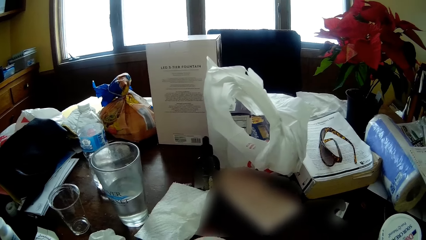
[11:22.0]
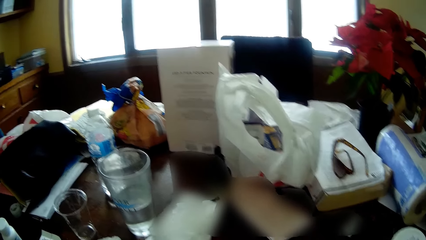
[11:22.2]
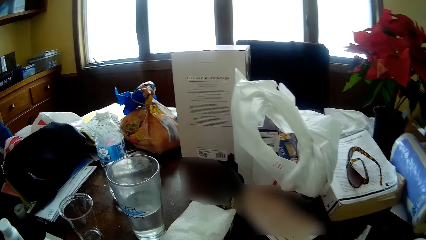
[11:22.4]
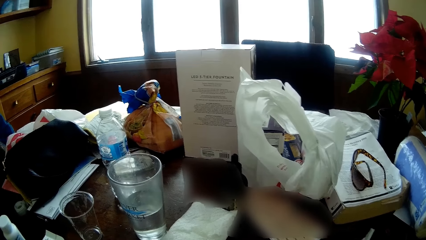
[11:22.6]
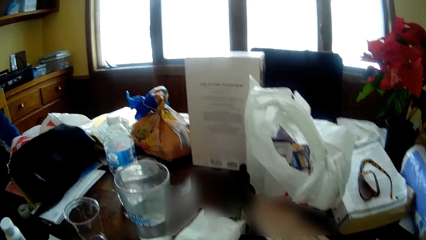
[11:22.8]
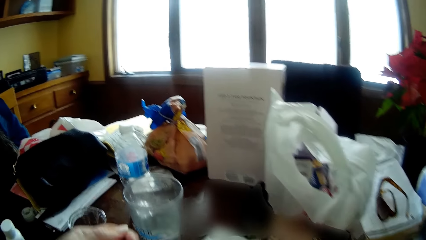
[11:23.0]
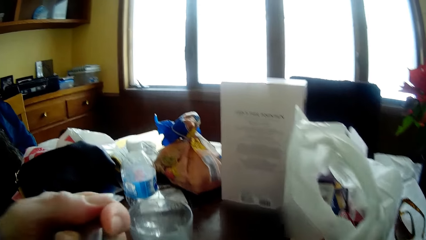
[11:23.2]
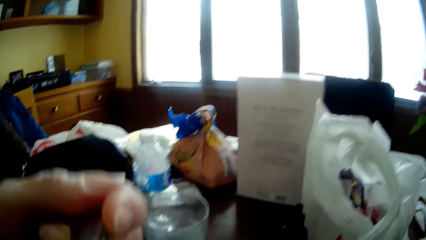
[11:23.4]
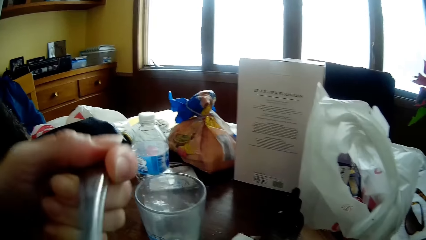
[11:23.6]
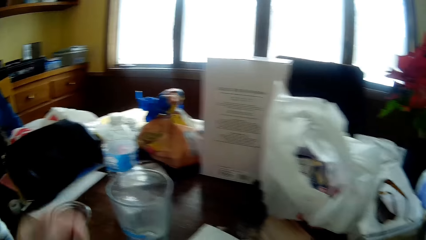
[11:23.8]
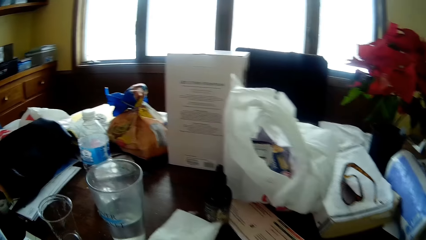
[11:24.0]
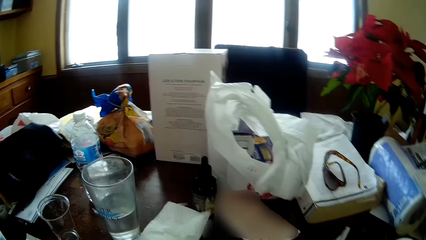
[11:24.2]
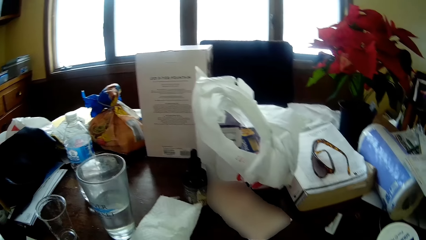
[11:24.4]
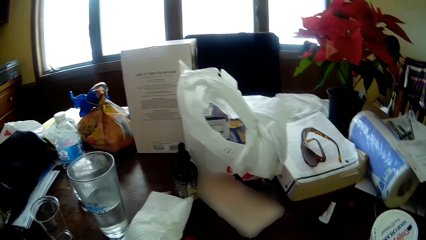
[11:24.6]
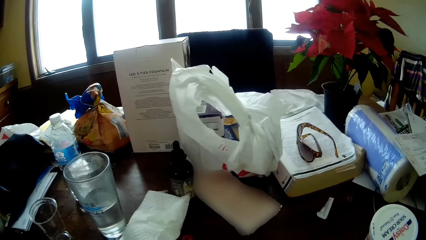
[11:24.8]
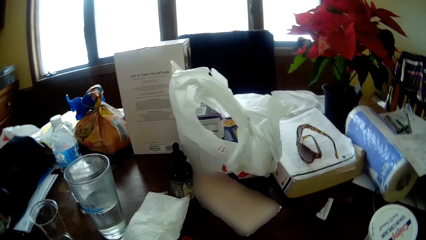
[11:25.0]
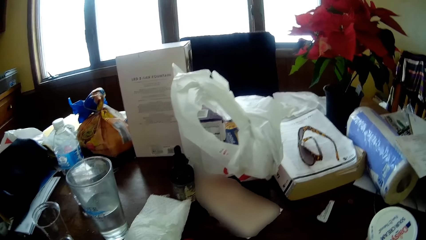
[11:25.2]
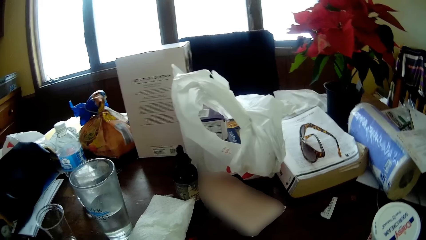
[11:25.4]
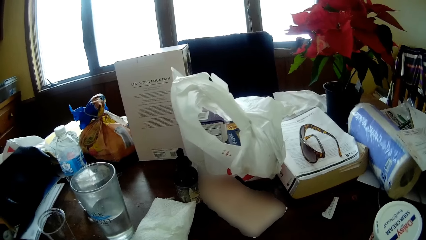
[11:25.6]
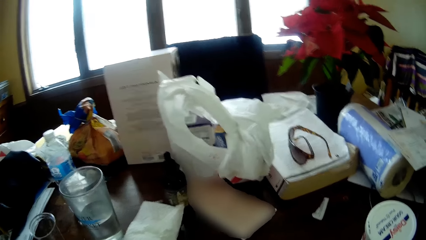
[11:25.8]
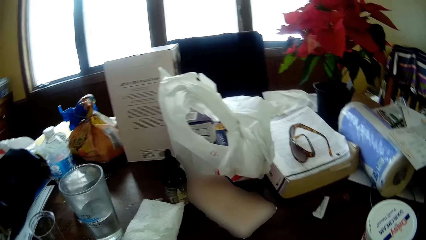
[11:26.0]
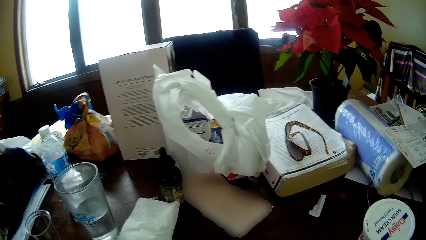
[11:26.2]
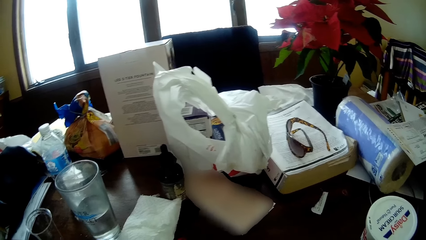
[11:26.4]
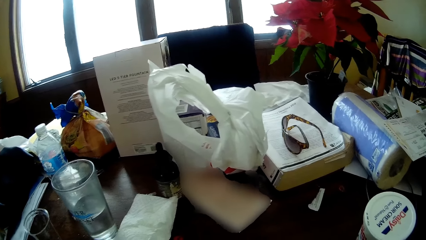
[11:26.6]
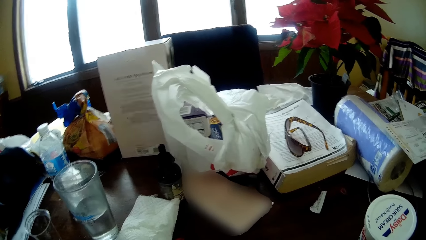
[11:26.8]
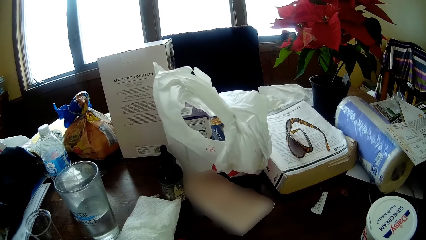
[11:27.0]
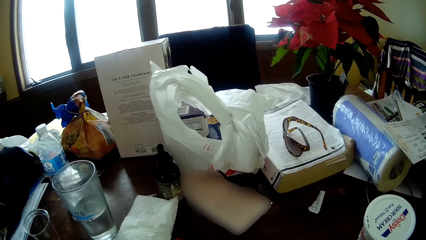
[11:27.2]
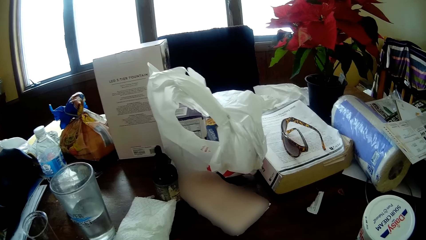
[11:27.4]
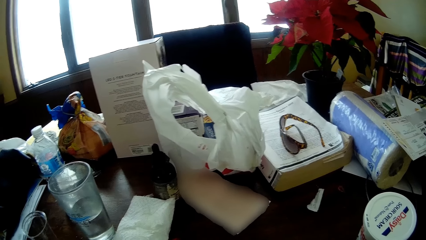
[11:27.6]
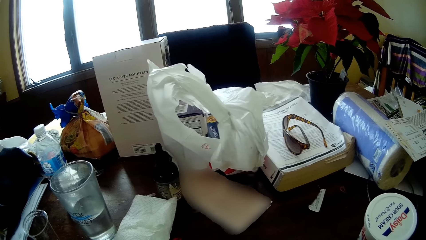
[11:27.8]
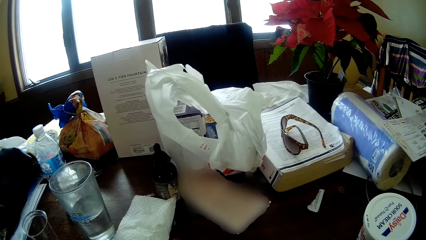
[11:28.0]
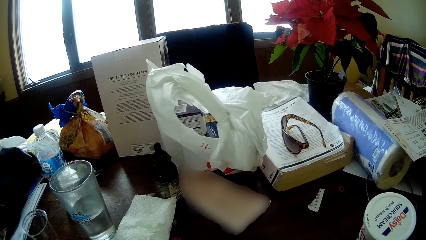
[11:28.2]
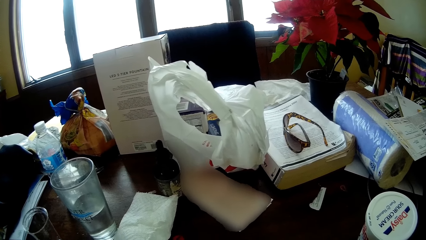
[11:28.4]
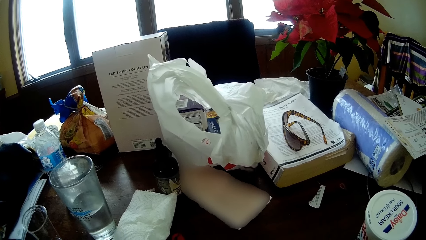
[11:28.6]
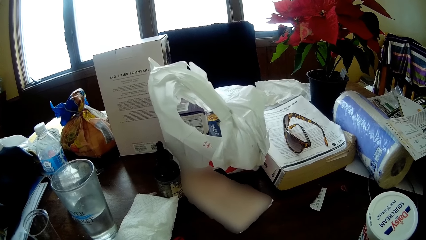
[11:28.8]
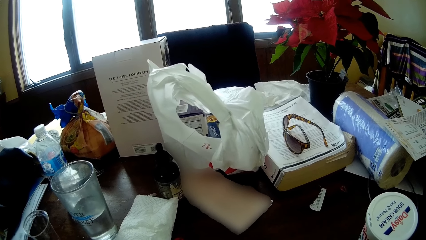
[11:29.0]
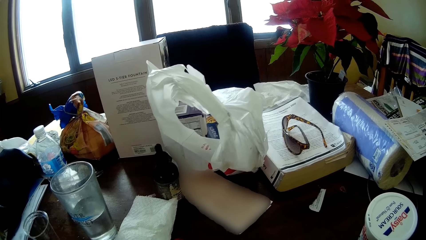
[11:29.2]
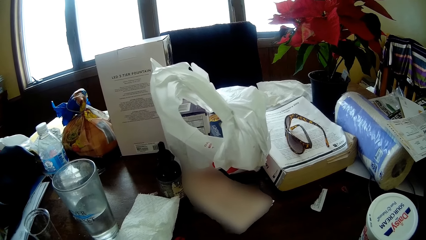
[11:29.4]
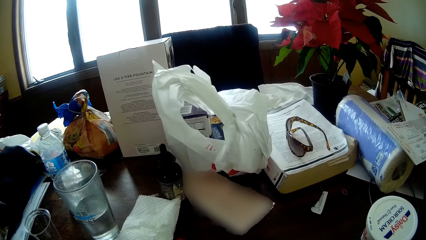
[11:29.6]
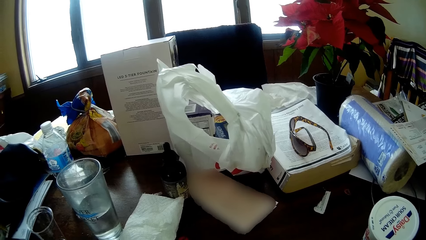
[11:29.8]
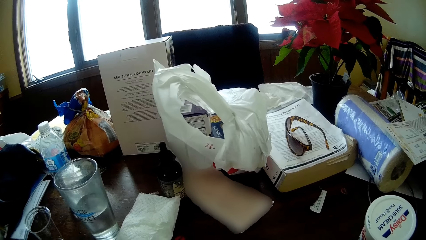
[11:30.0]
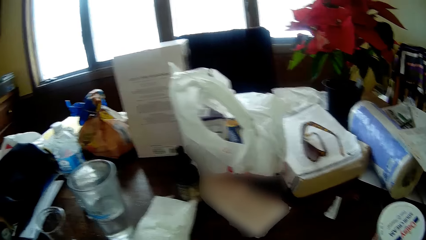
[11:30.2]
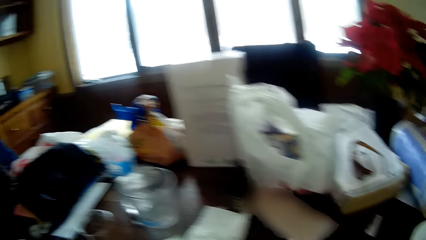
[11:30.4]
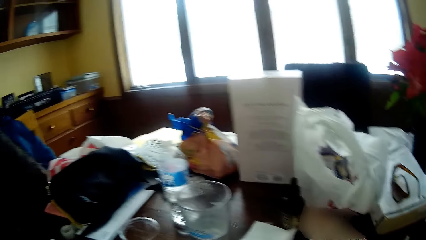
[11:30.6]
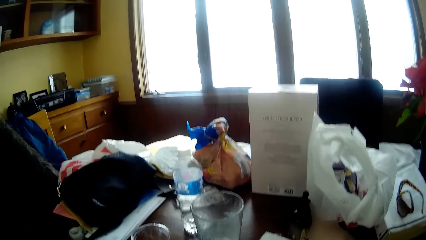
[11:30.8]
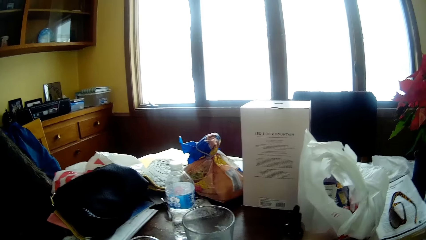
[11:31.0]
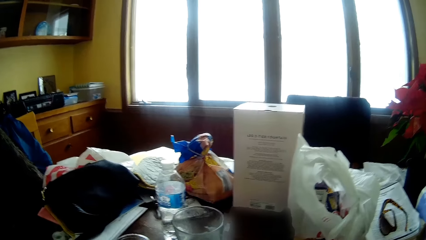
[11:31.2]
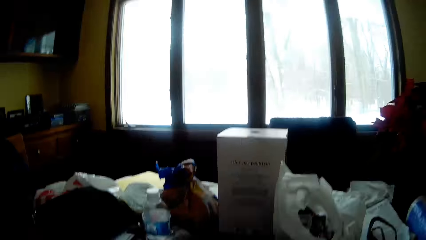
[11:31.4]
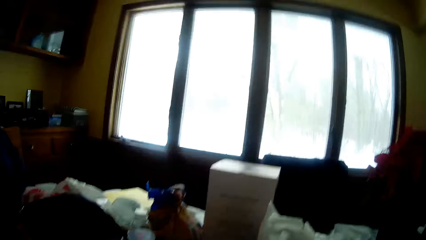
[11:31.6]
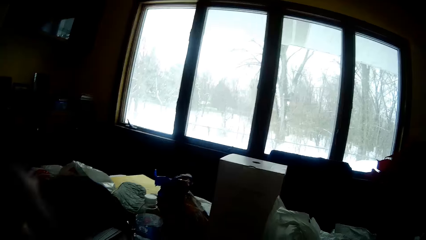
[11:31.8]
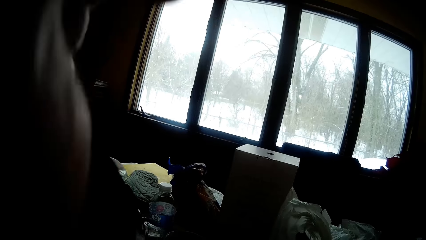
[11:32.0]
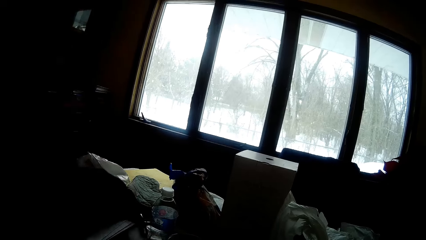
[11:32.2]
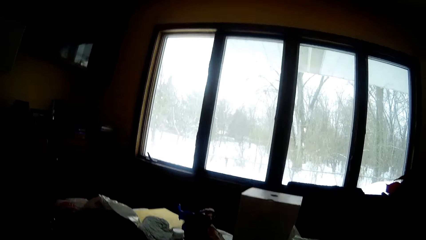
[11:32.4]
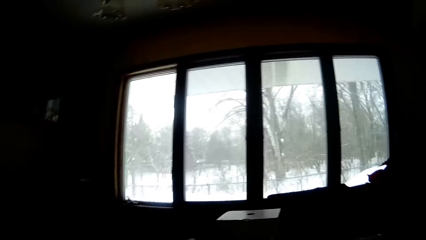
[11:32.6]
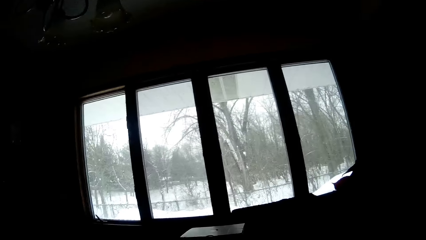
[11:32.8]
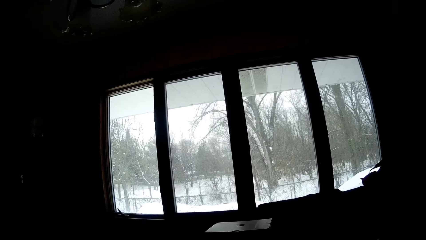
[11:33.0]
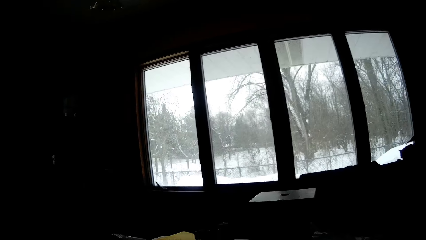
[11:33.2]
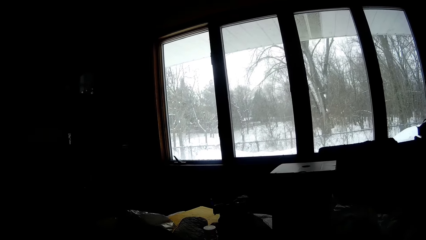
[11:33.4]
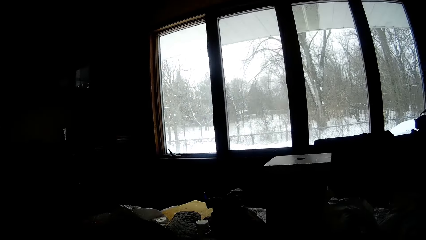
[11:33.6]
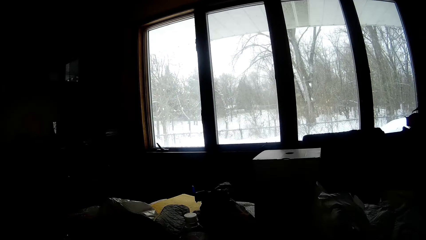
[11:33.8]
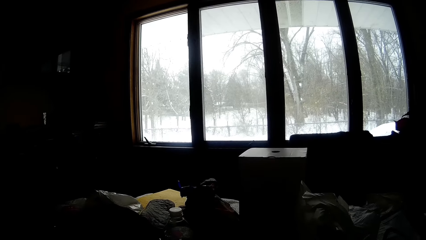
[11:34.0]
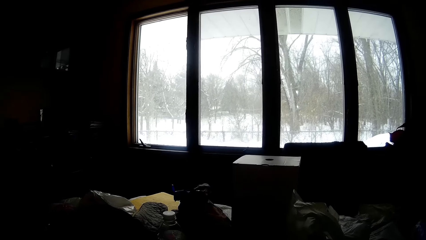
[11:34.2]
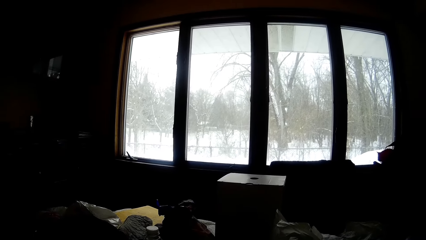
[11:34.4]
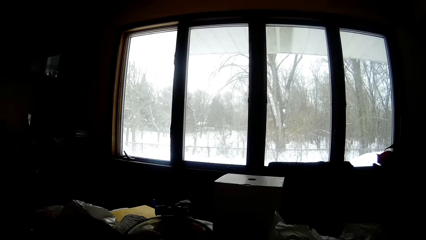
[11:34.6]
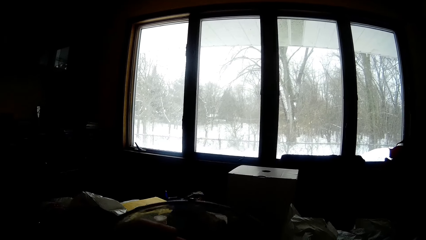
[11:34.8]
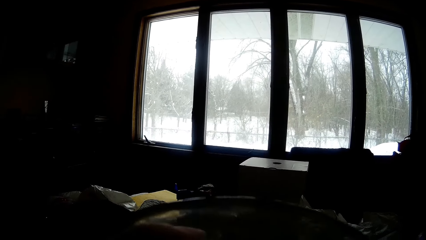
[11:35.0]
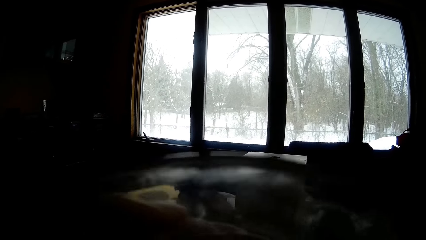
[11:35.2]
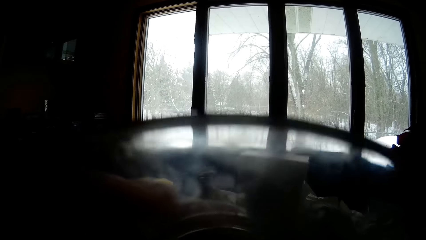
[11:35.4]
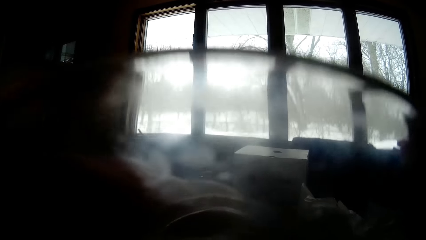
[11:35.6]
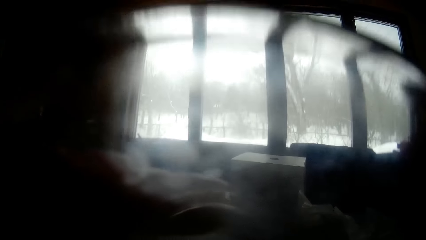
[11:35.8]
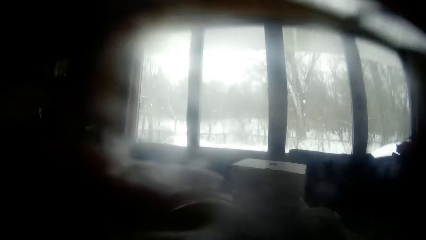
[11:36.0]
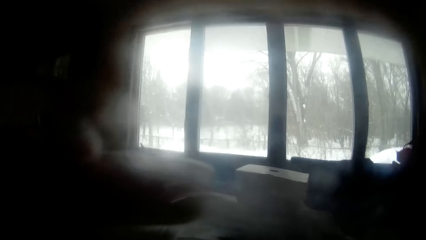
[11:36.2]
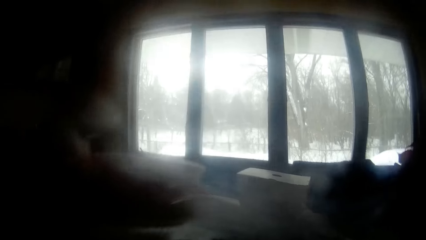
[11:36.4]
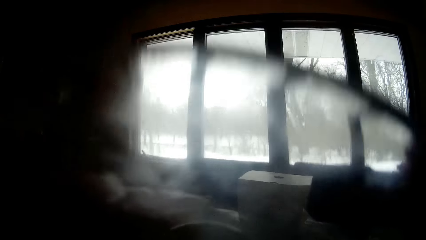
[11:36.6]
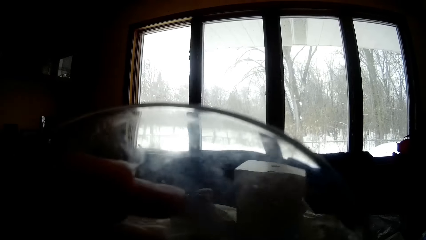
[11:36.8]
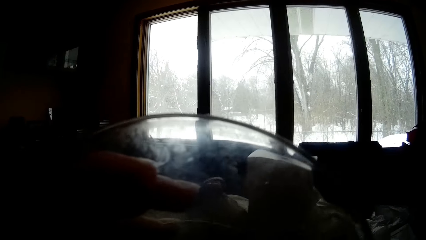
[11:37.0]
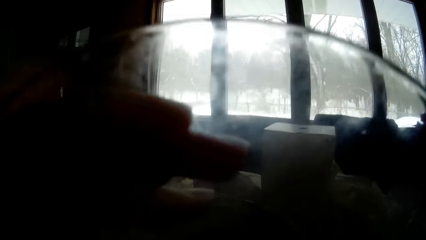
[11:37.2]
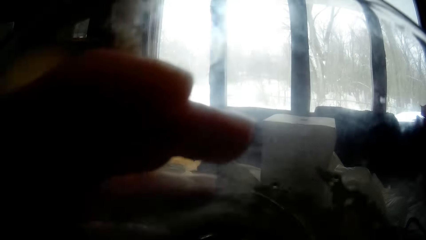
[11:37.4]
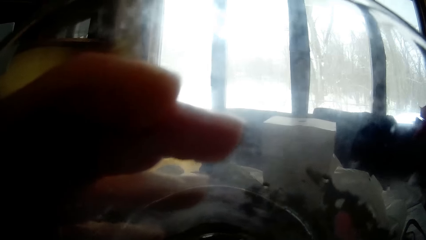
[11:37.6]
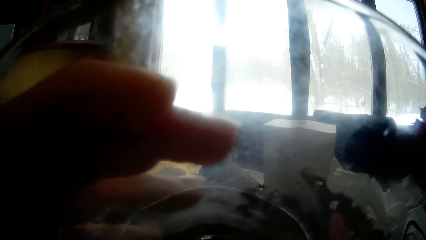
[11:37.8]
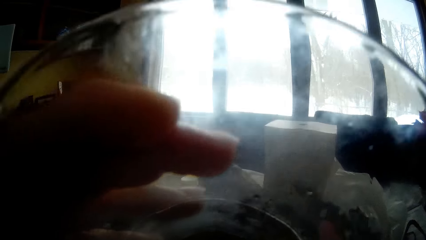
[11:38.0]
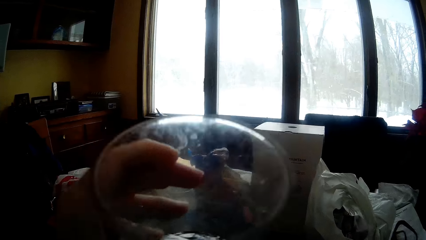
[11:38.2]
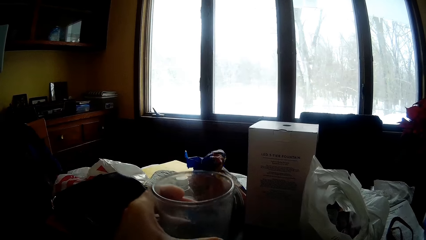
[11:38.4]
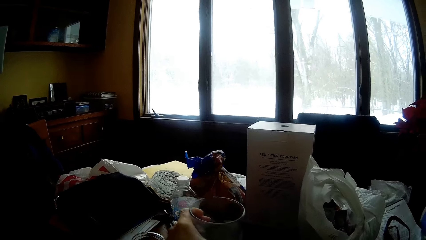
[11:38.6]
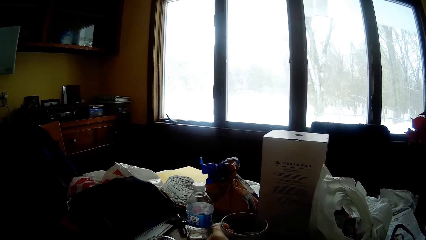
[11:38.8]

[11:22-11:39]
The camera wearer eats with the spoon in her left hand. She sits near the table. She drinks water from a cup with her left hand. She raises the glass. She places the cup on the dining table with her left hand.
